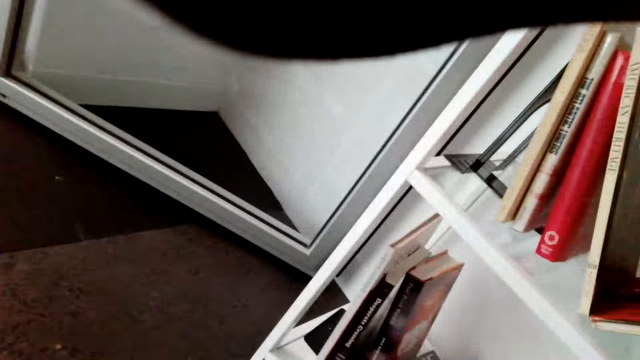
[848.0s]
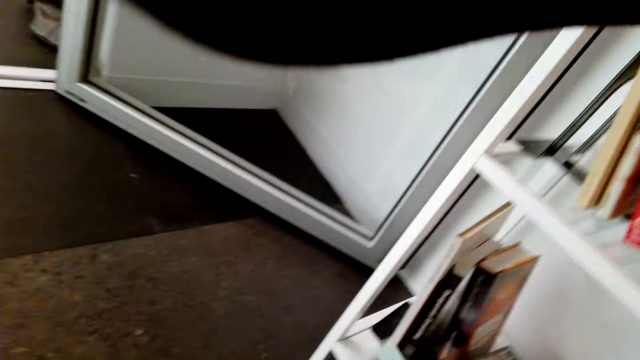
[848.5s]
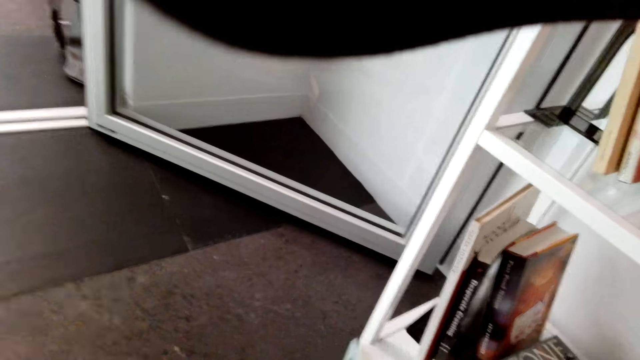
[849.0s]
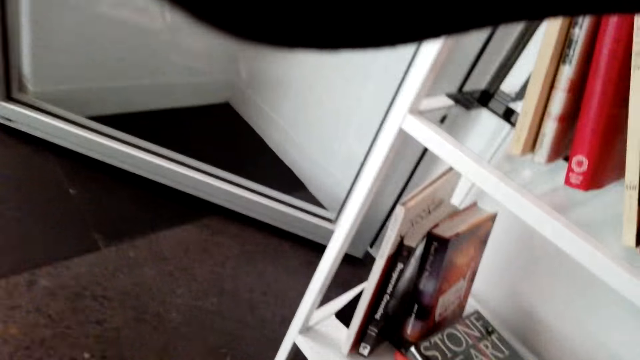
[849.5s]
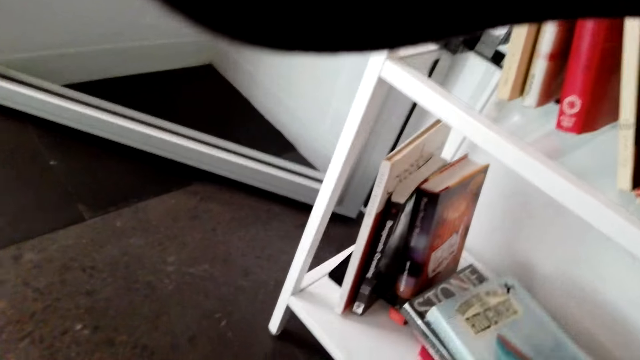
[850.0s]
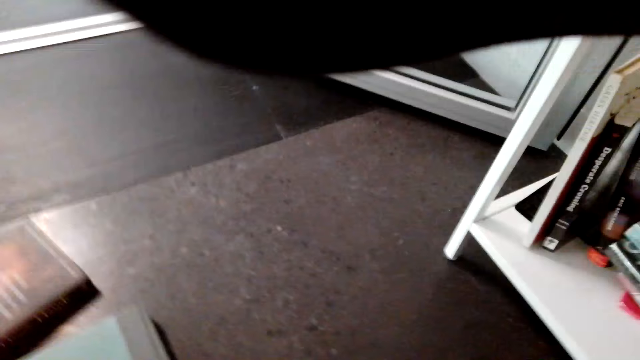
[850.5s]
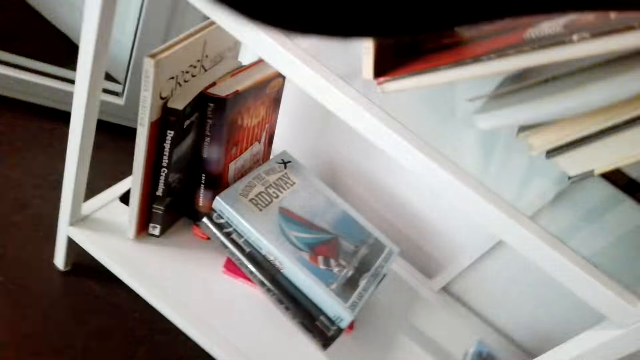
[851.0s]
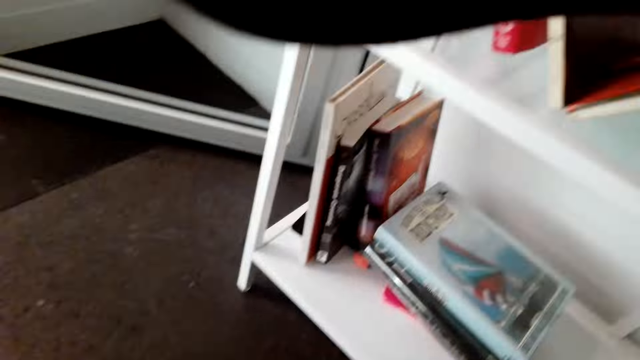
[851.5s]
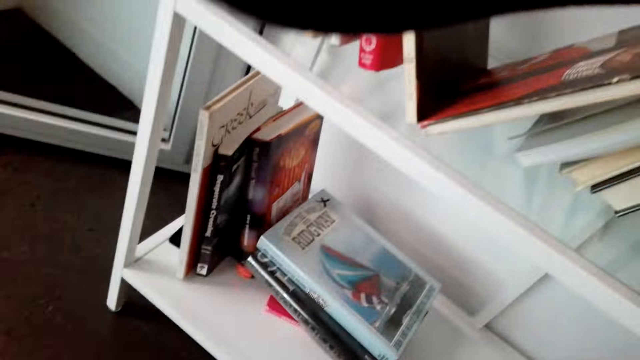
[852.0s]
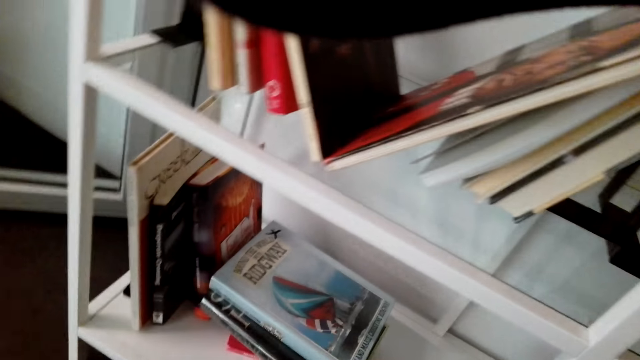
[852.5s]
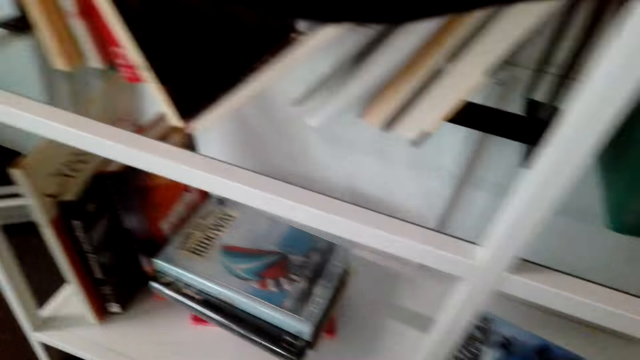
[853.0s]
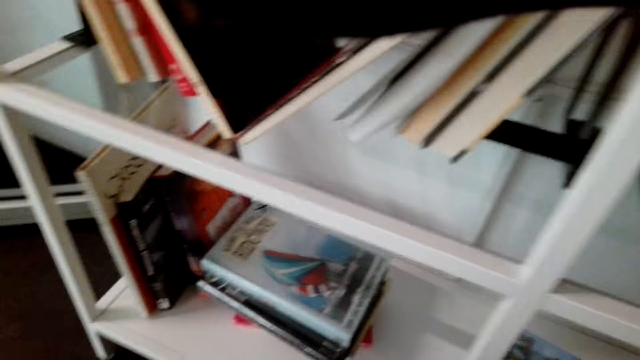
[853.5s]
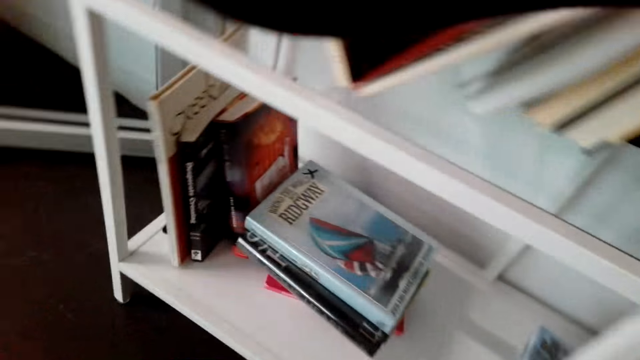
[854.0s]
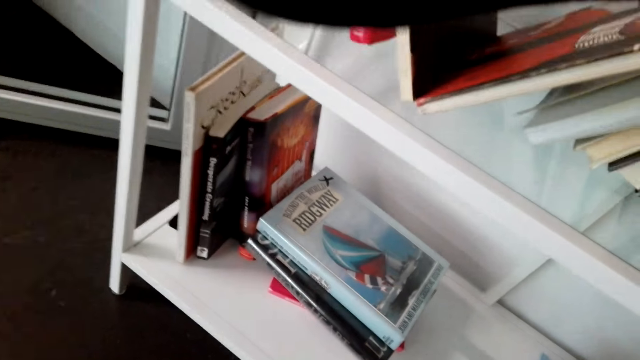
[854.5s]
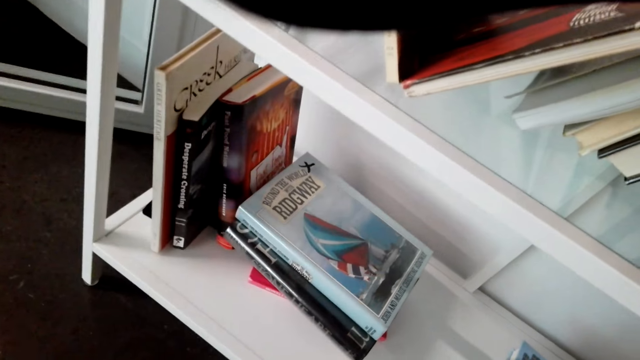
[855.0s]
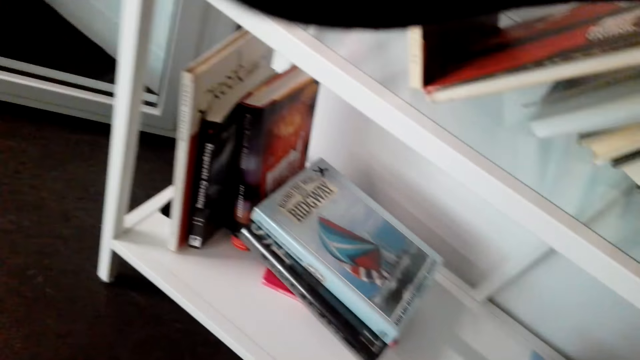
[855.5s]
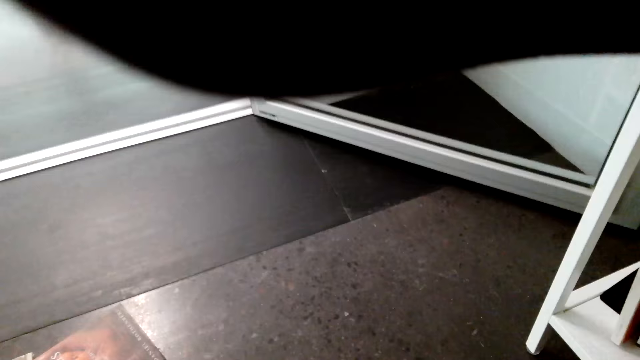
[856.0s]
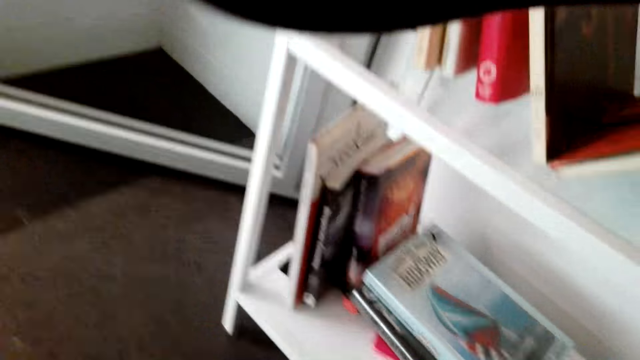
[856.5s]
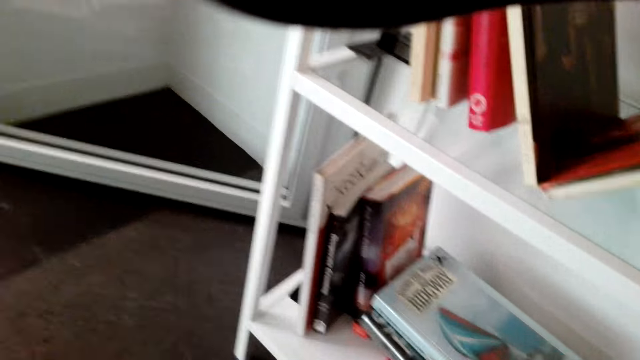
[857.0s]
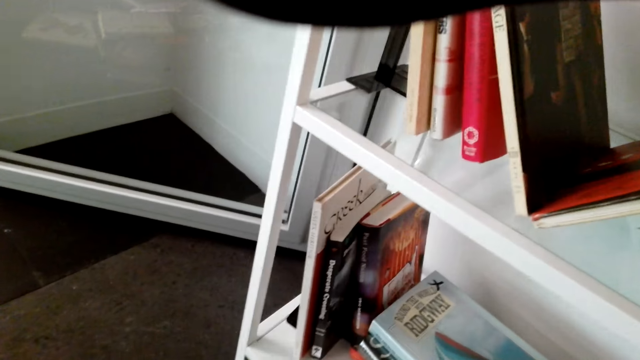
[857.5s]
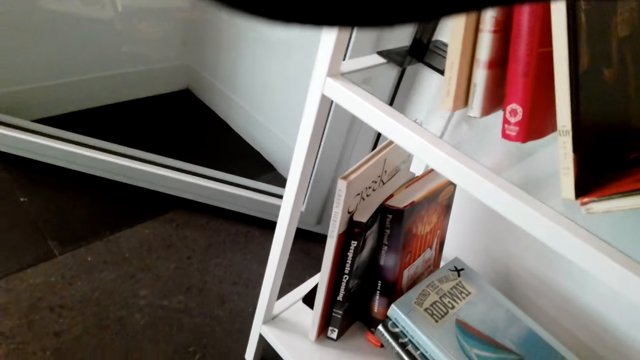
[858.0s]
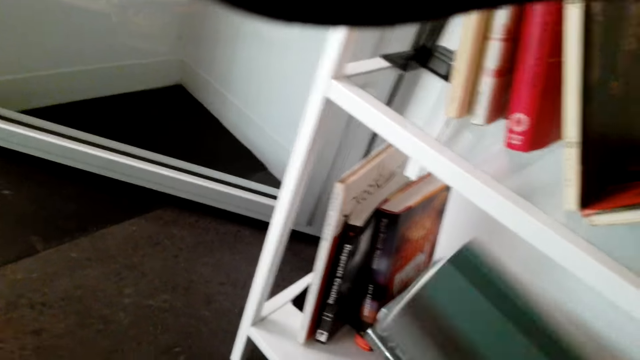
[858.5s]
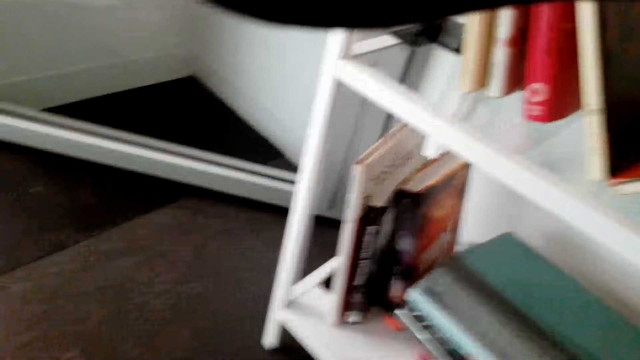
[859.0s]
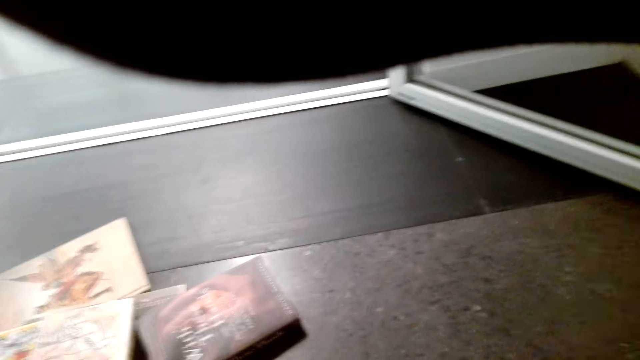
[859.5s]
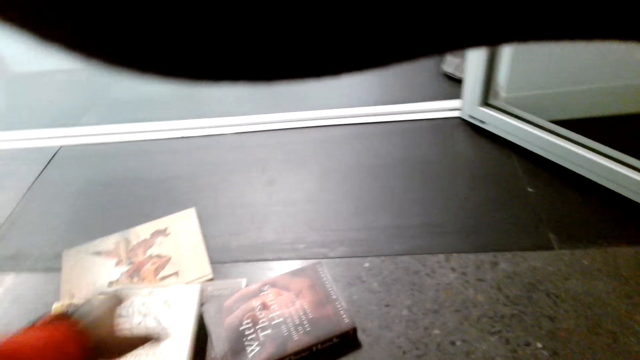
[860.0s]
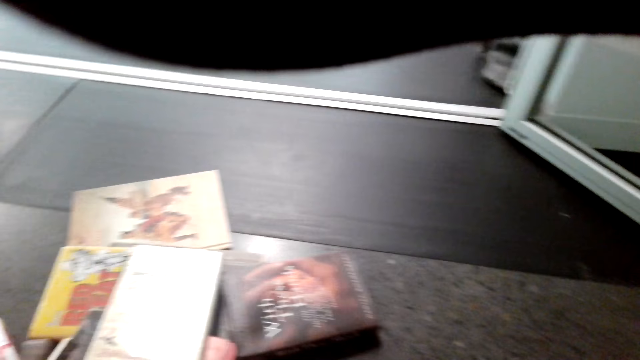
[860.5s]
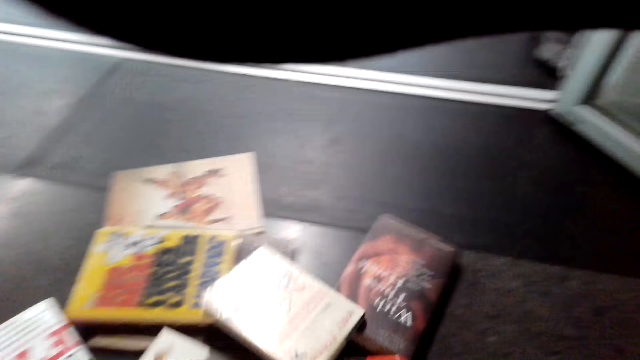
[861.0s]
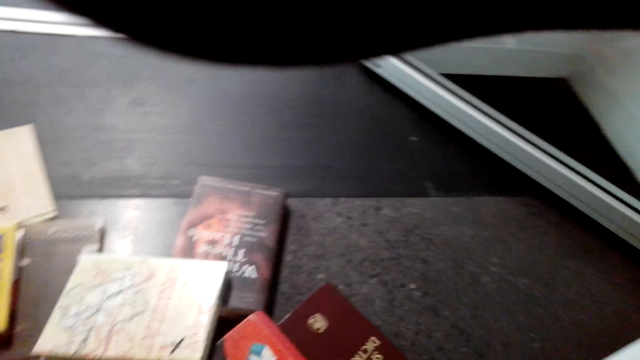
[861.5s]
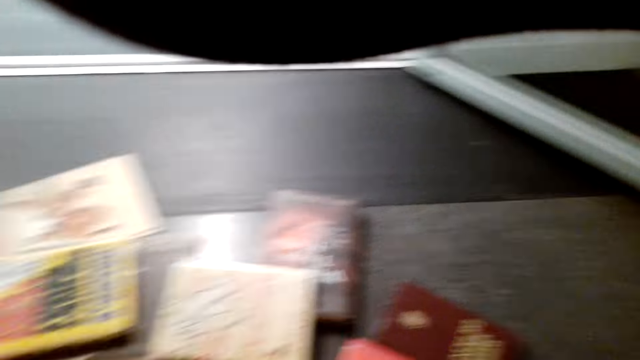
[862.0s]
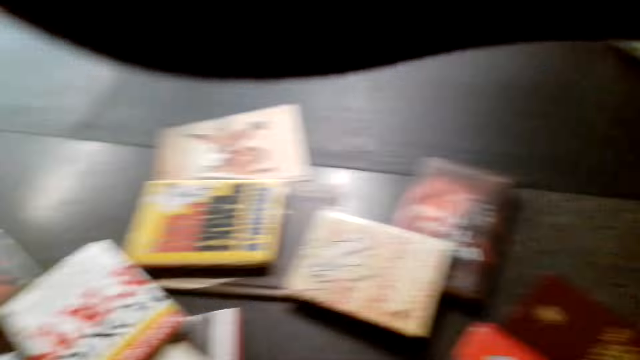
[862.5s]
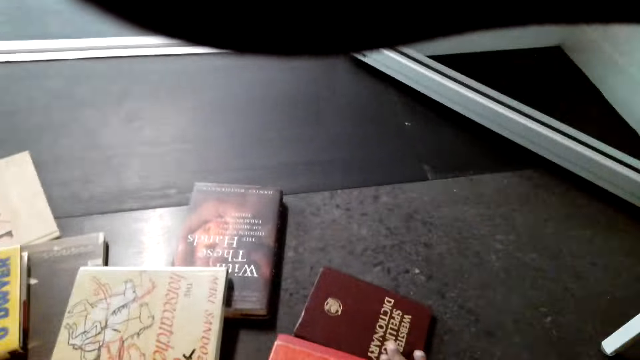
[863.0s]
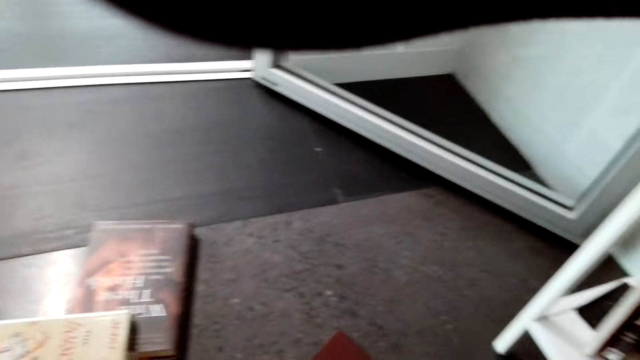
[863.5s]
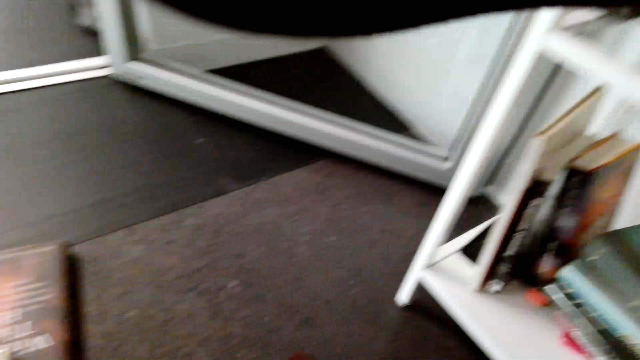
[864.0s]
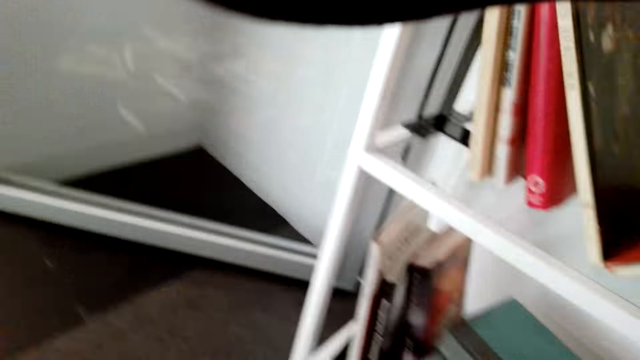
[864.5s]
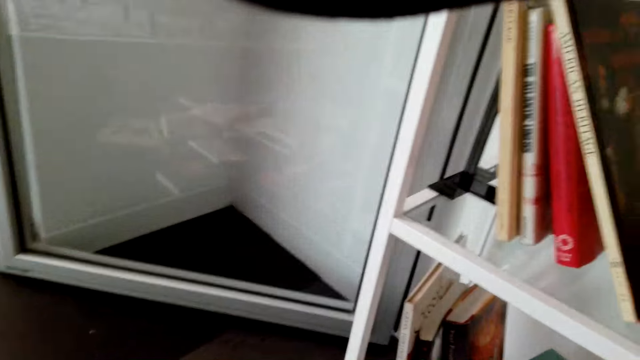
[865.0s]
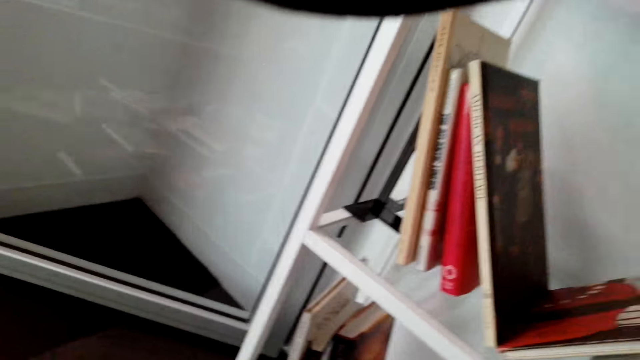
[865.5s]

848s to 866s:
The camera wearer picks a book.

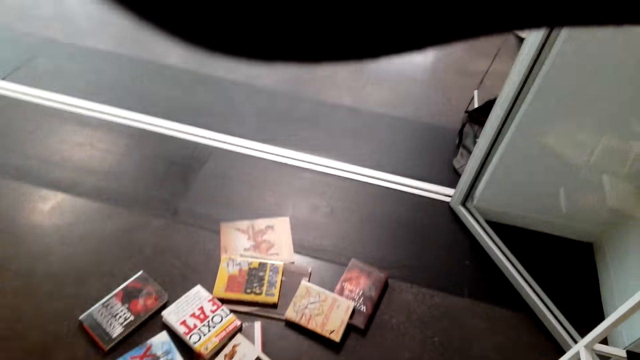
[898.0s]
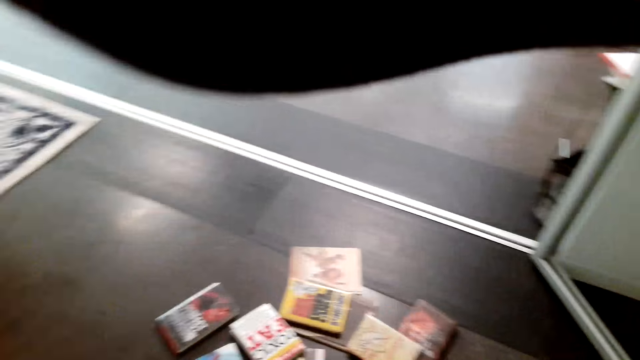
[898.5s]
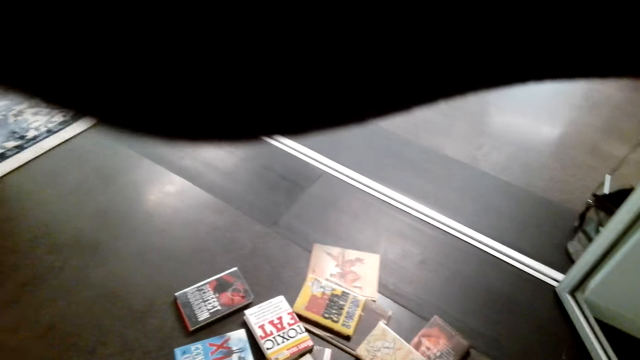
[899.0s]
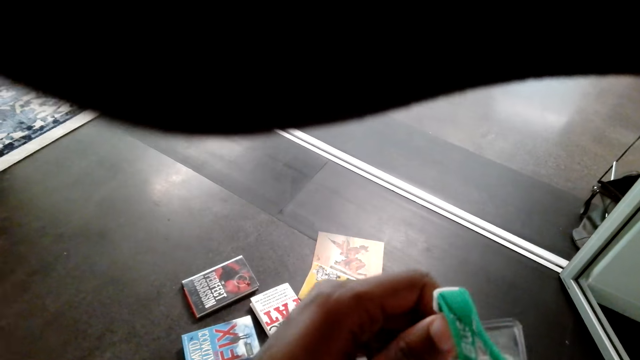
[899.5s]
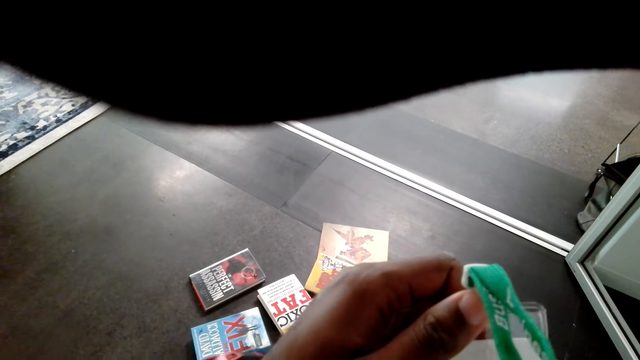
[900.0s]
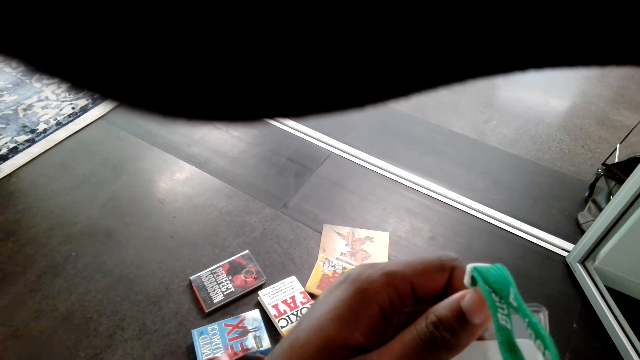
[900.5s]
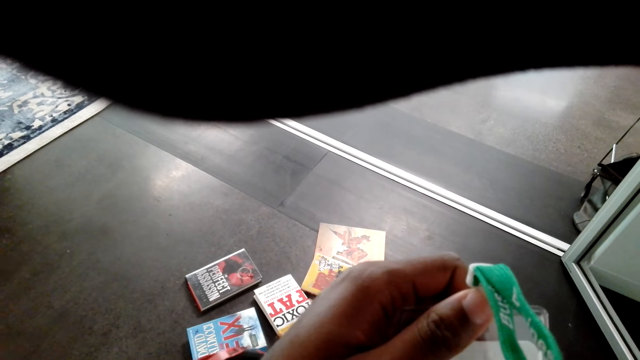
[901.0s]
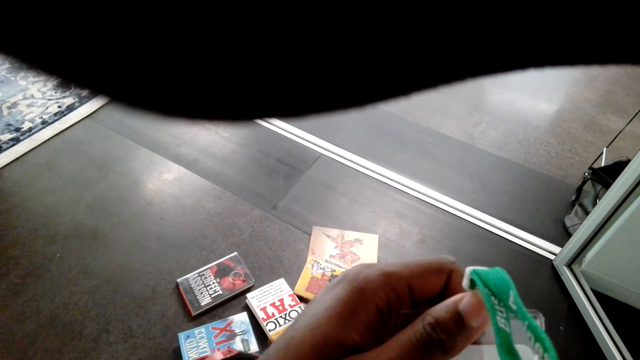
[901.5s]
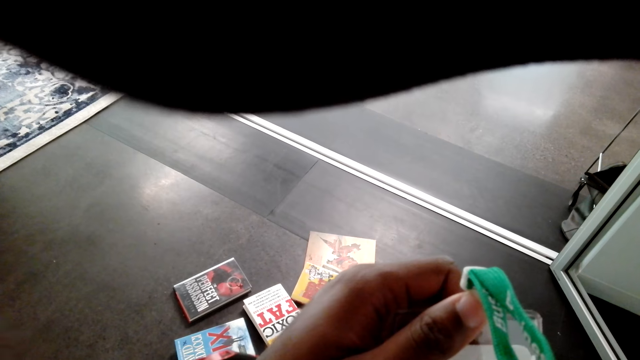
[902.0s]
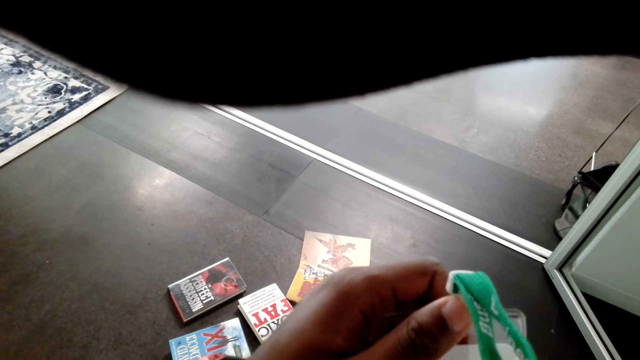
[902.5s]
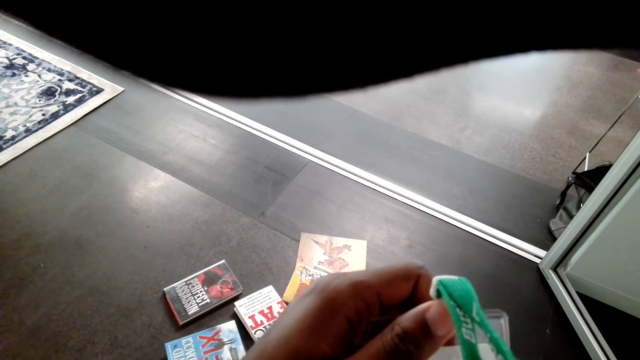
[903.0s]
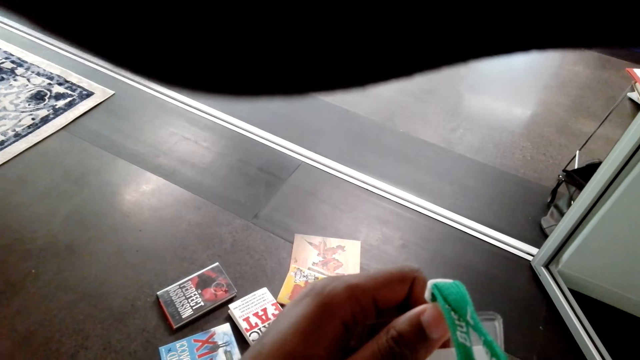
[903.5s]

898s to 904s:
The camera wearer holds a tag. They check on the name tag.
